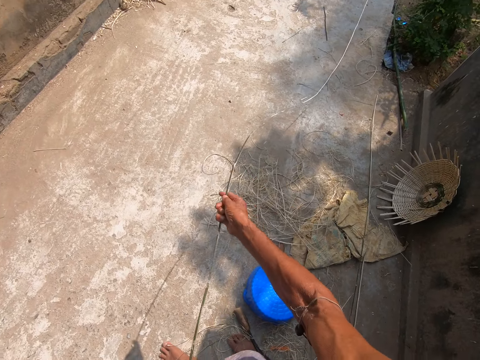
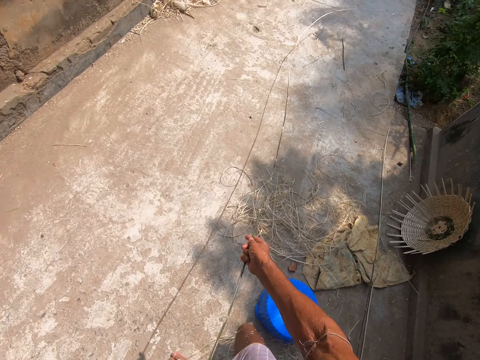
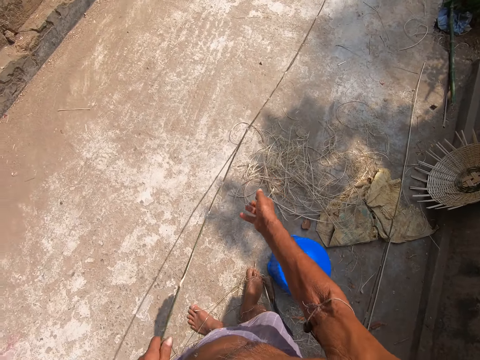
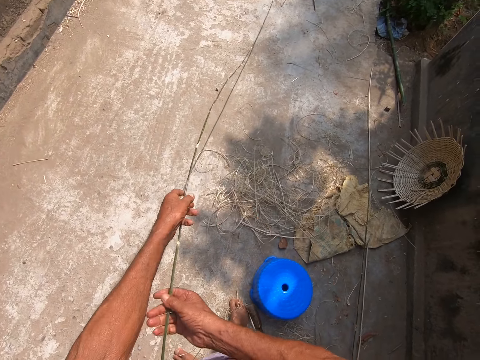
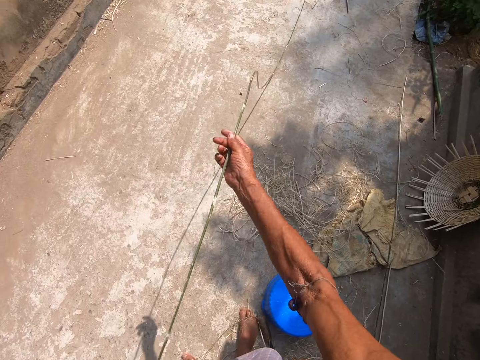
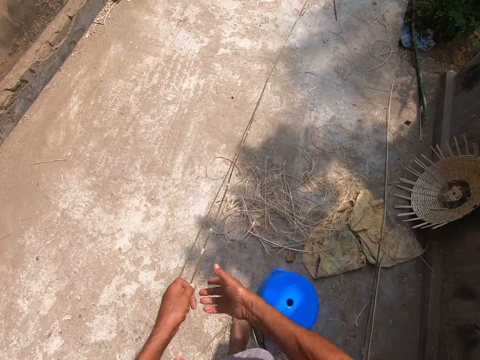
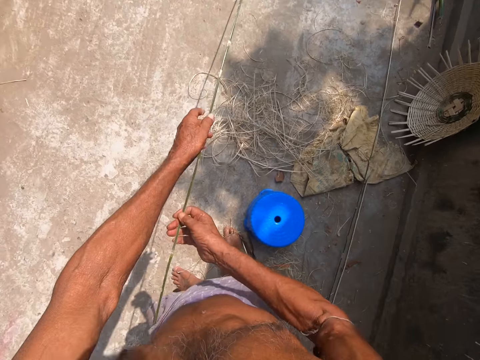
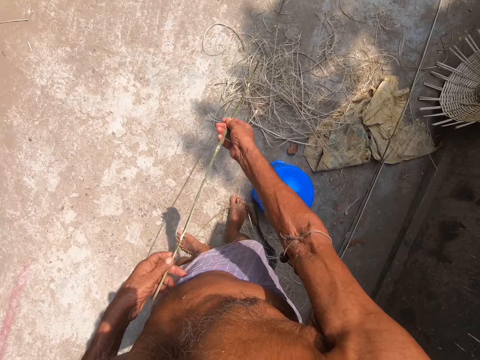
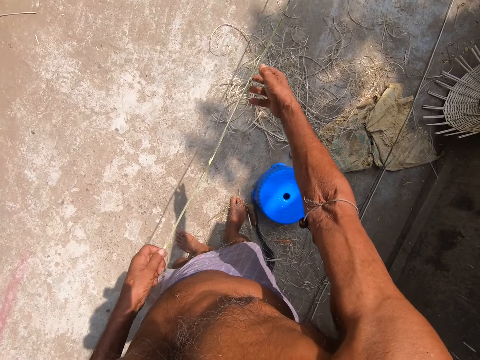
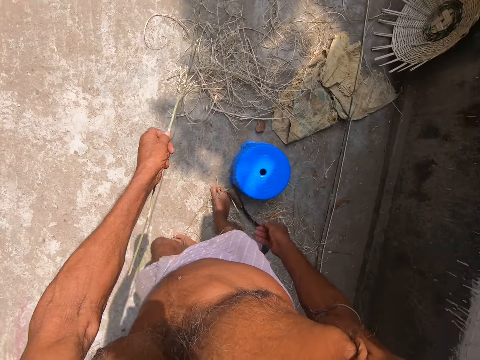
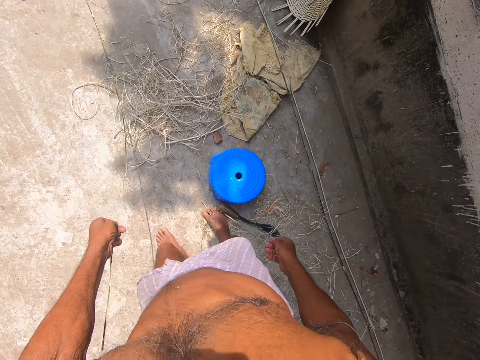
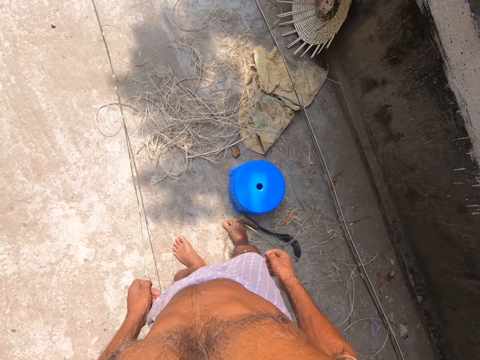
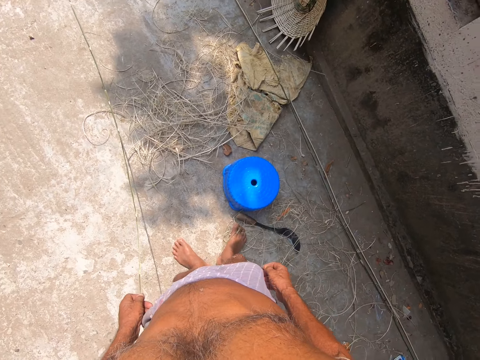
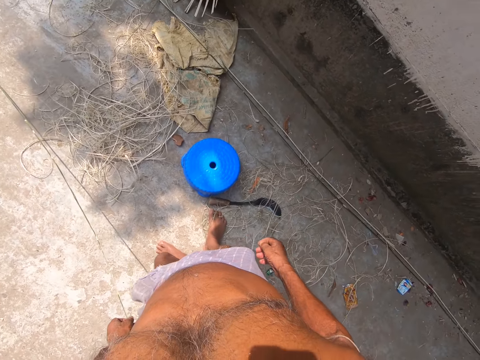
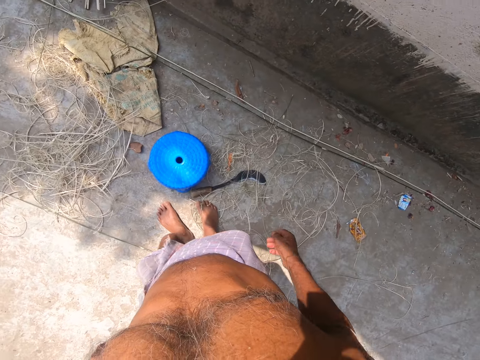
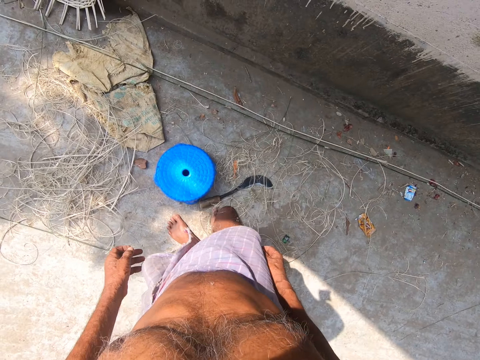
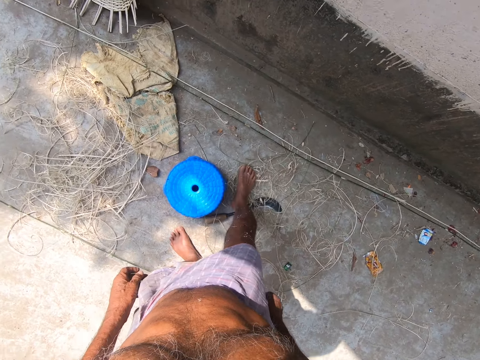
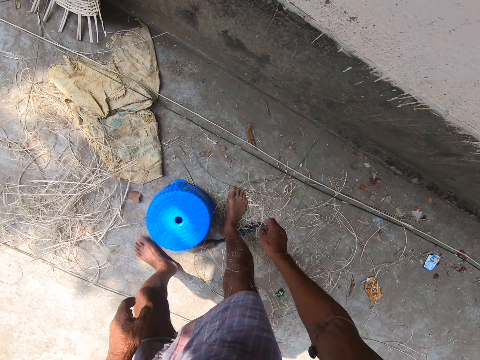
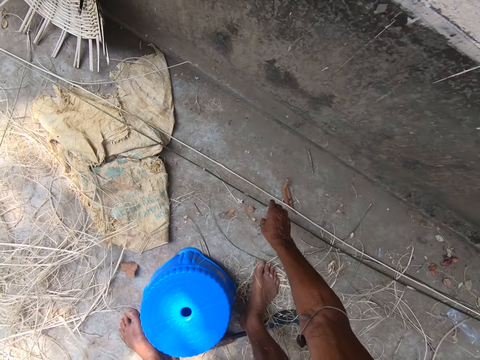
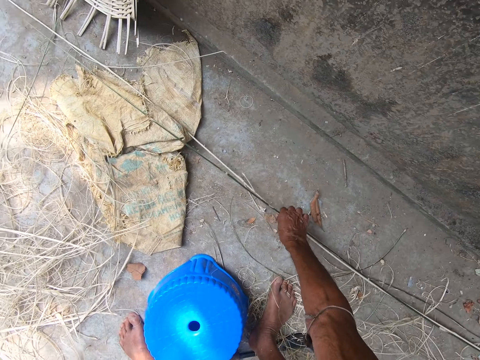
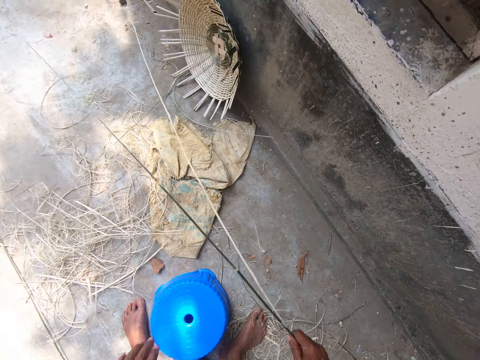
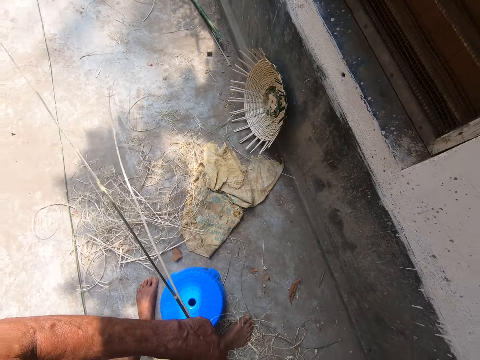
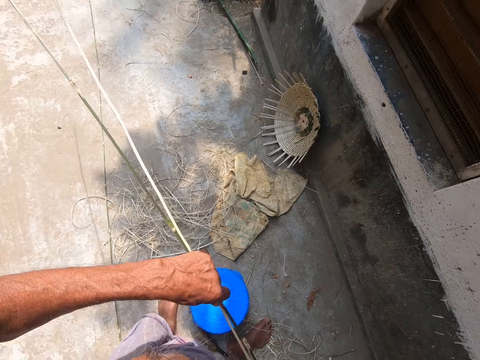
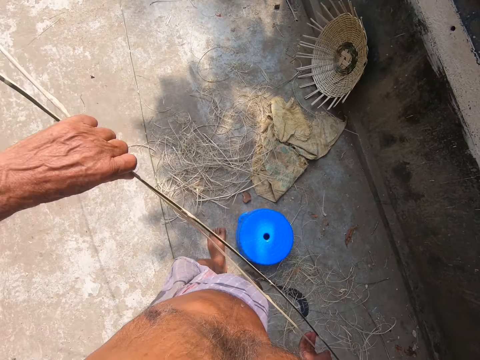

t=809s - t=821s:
The camera wearer moves the stick on the floor. They throw the reed down. They grab sticks on the floor.

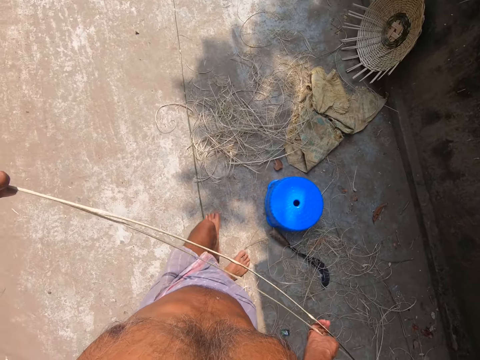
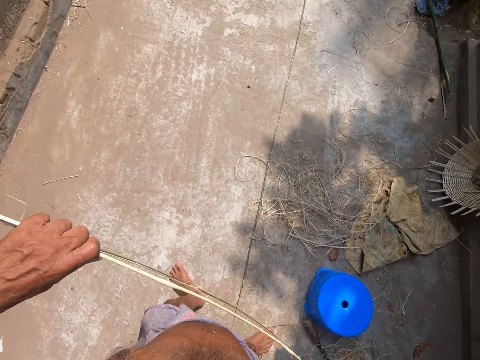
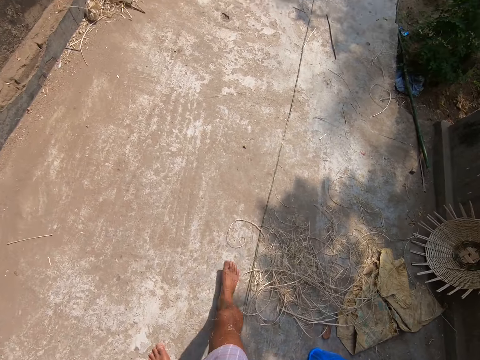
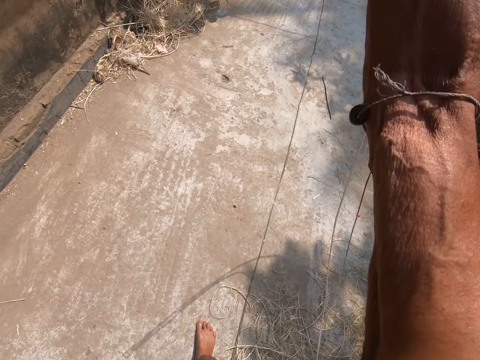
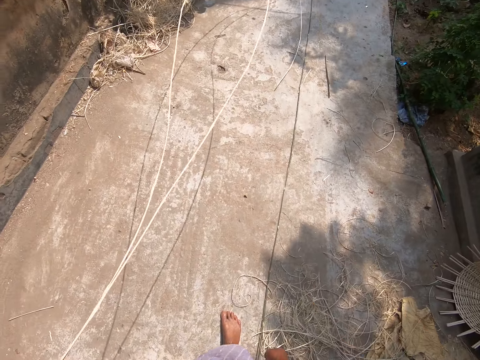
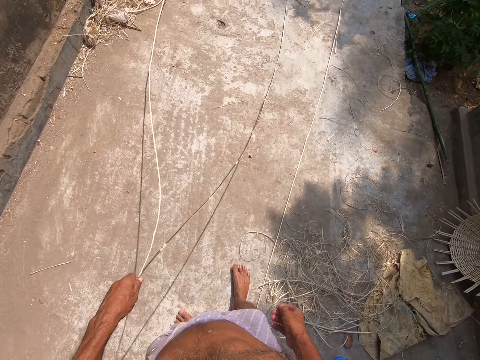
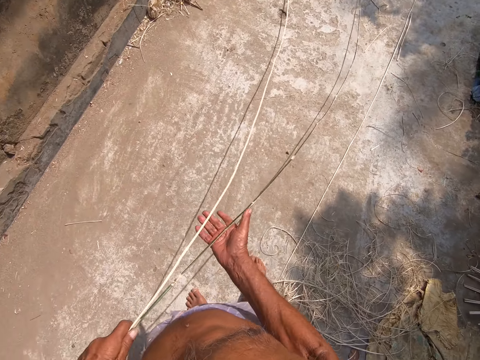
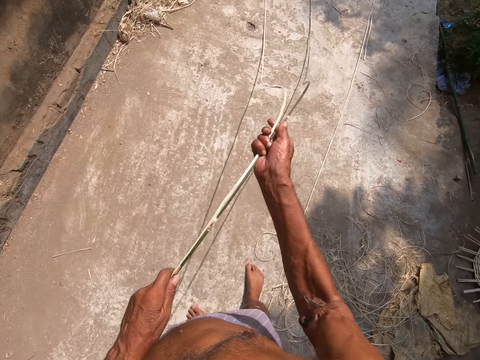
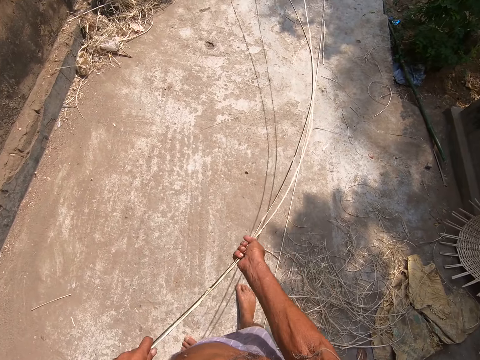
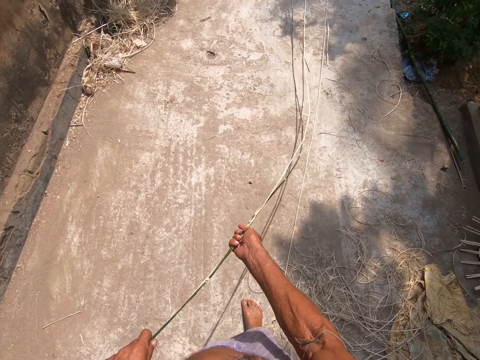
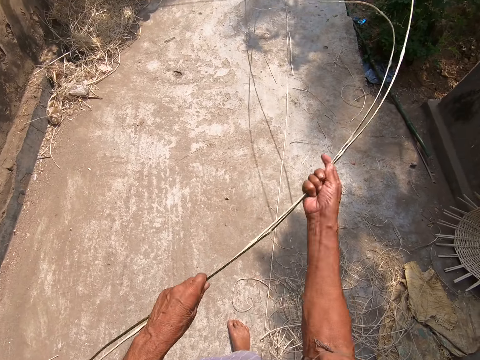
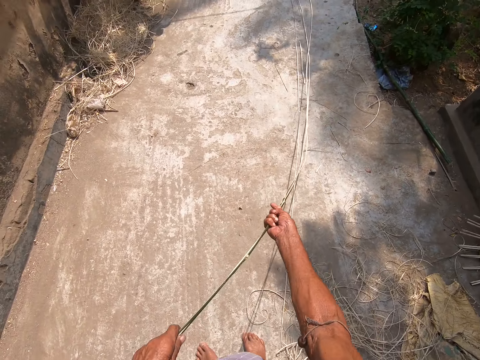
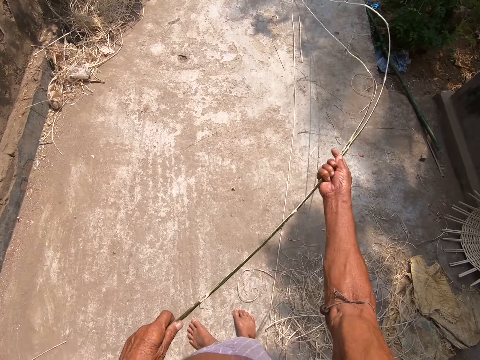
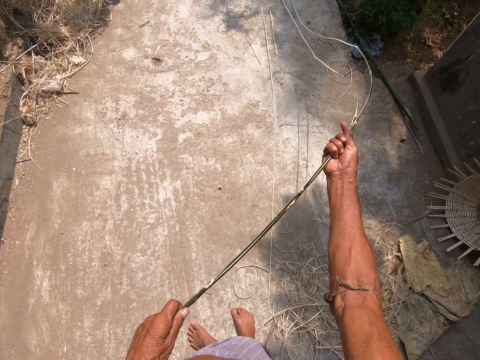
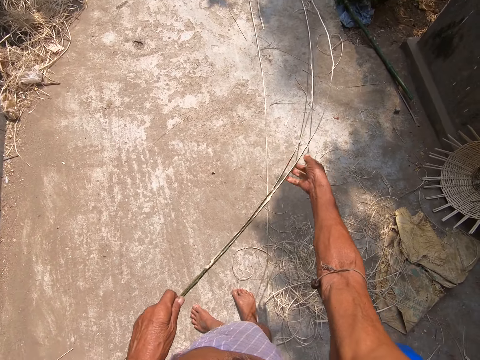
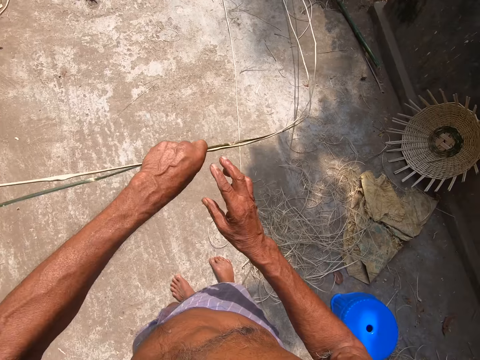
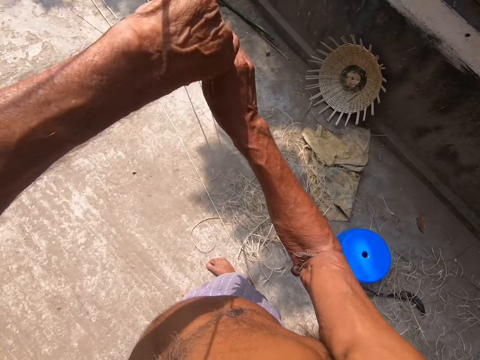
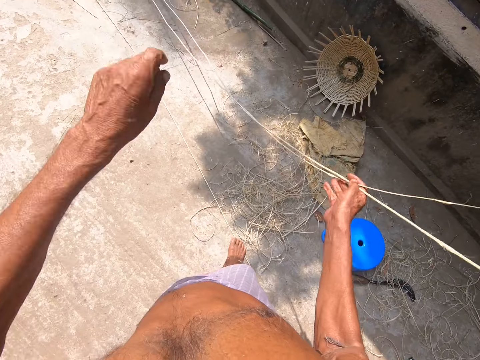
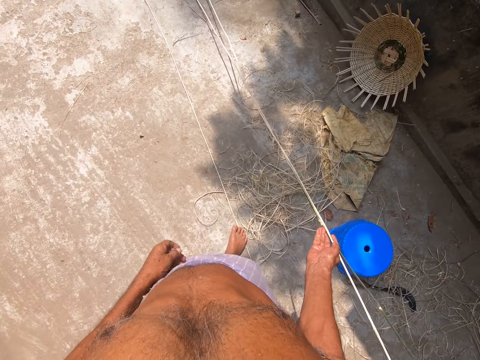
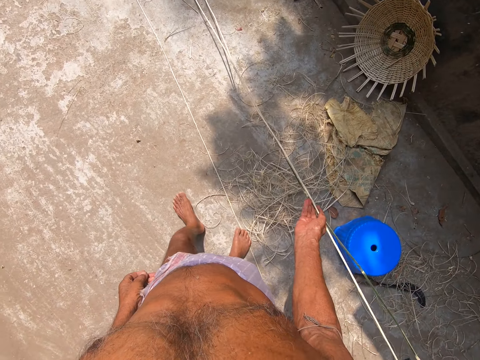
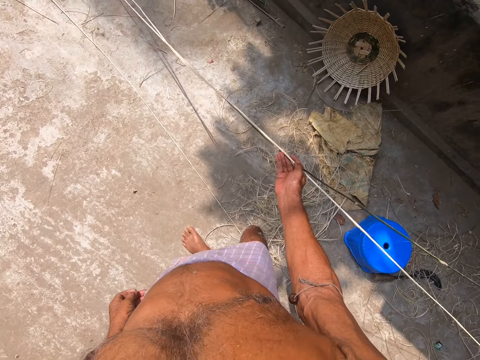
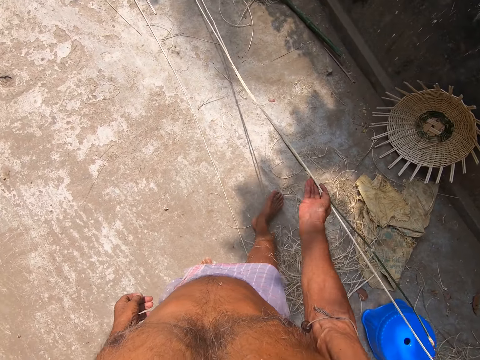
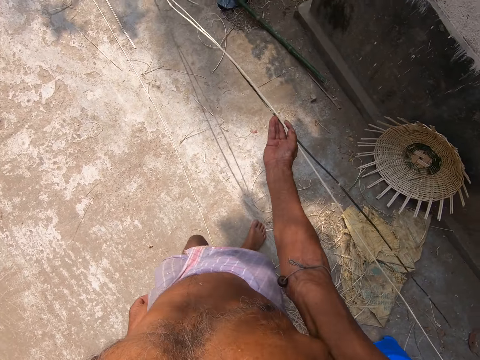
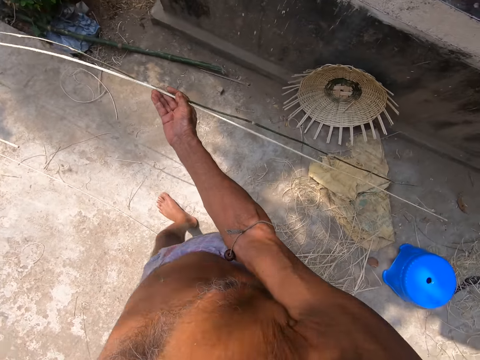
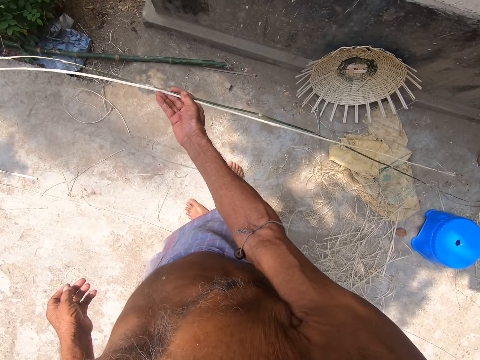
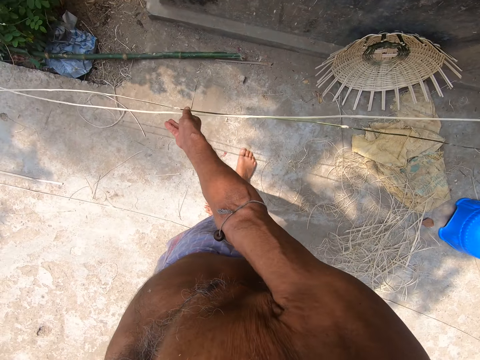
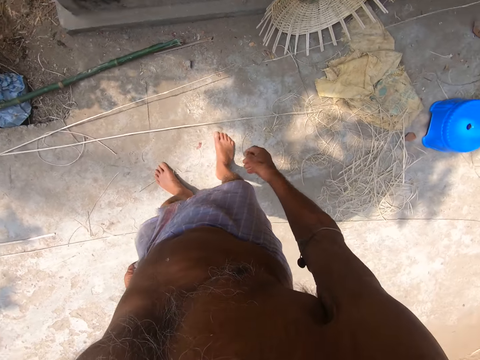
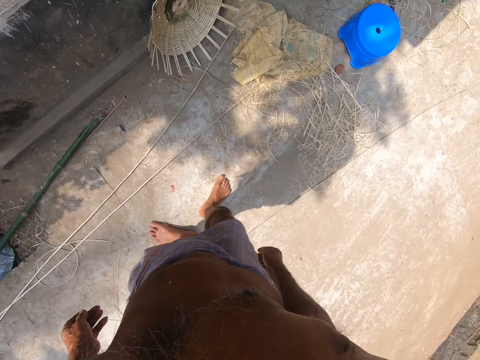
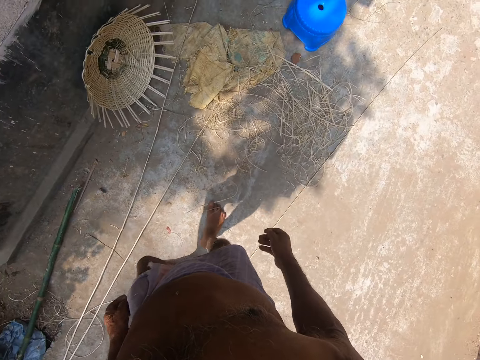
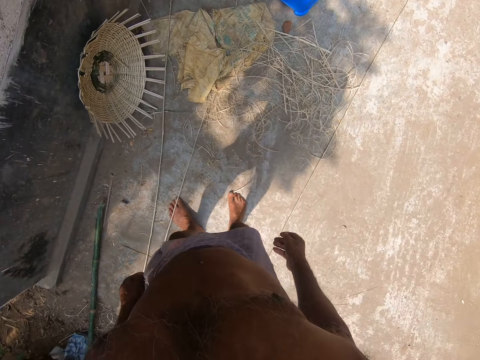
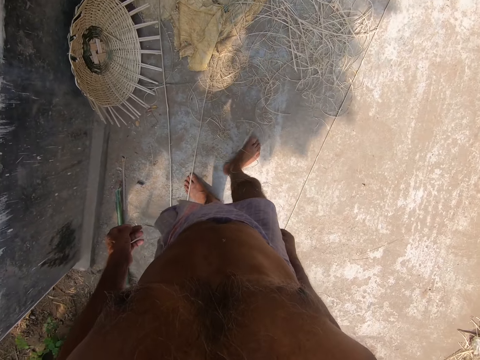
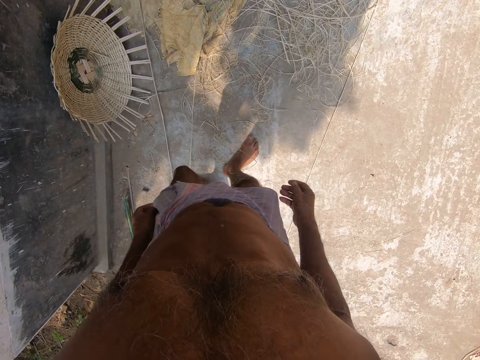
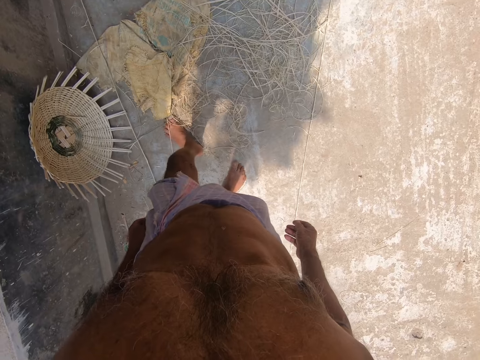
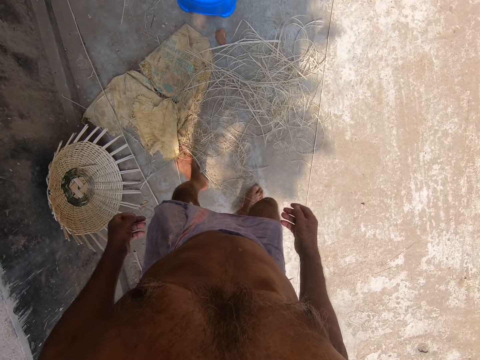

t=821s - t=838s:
The camera wearer pulls the reed. They move the sticks to the other side. They move a thread with both hands. They switch the reeds on the other hand and walk around a verandah. They move the thread with the right hand. They move a bit. They throw the reeds on the floor with the right hand. They walk around the verandah. They move a bit.
